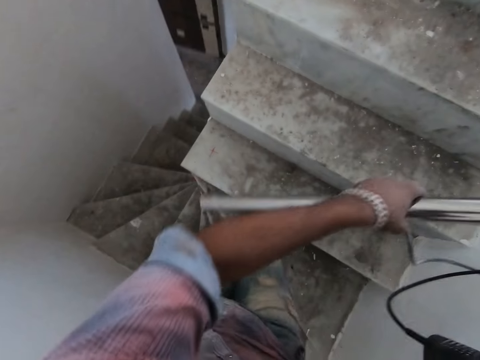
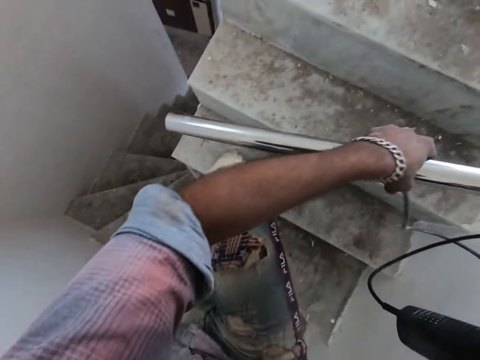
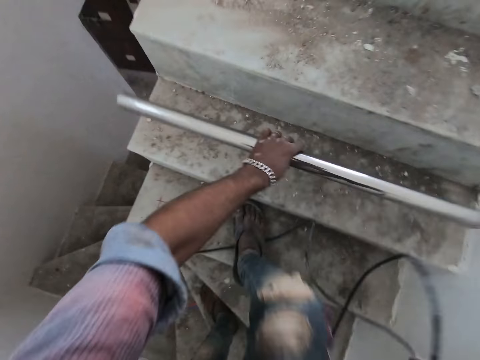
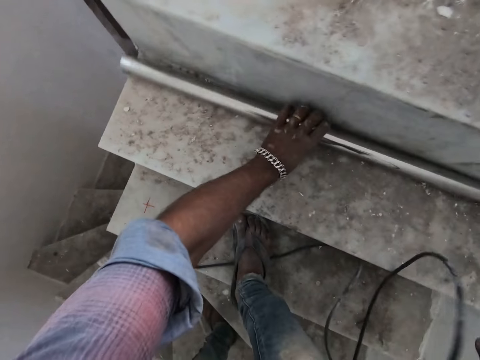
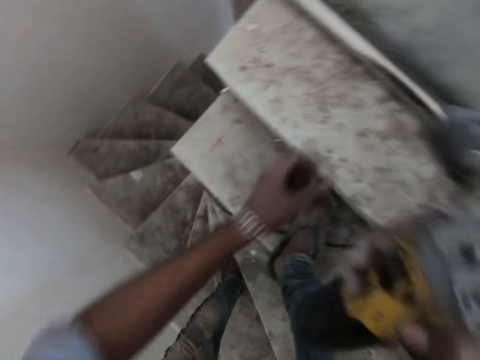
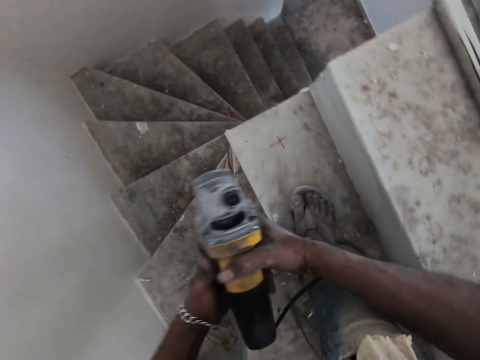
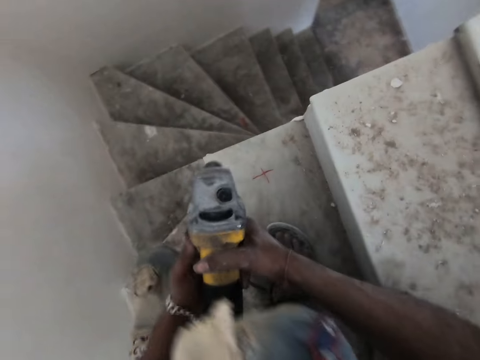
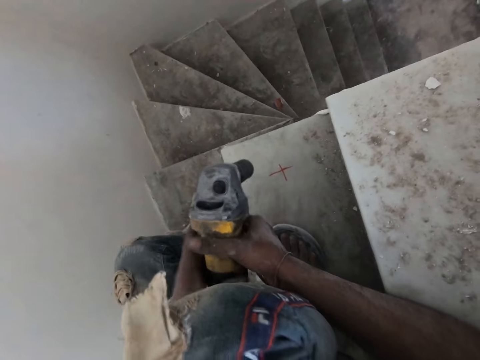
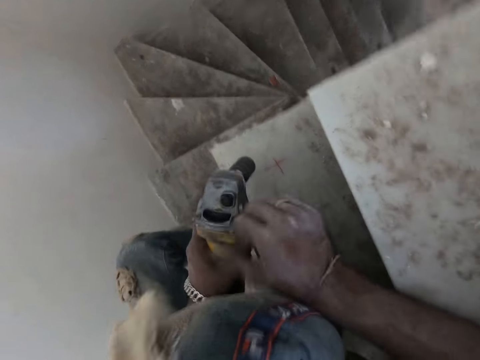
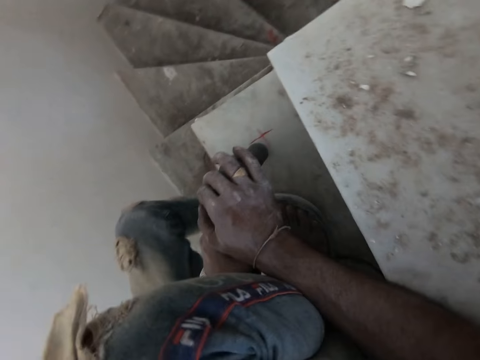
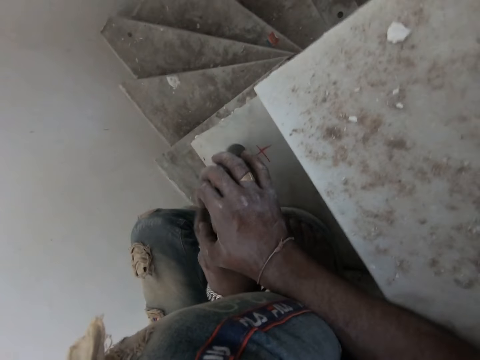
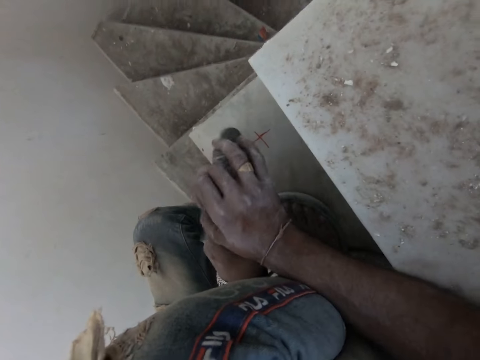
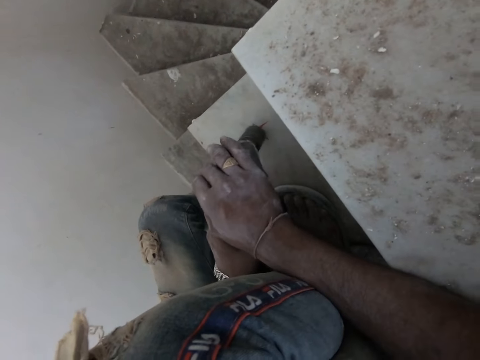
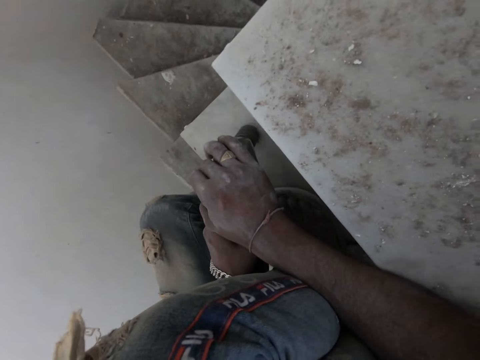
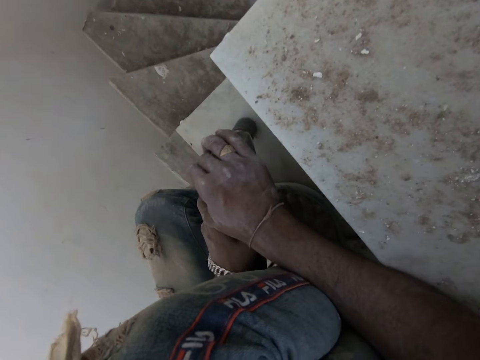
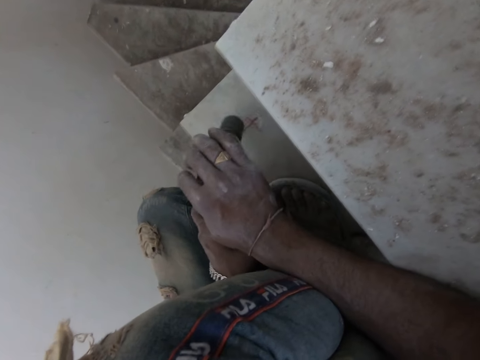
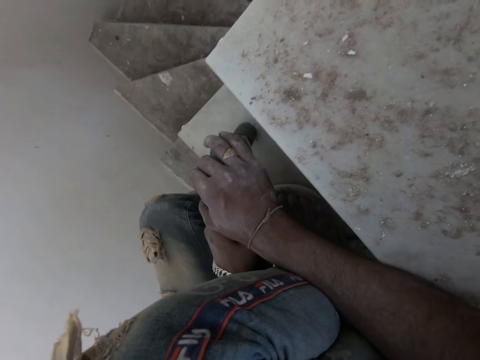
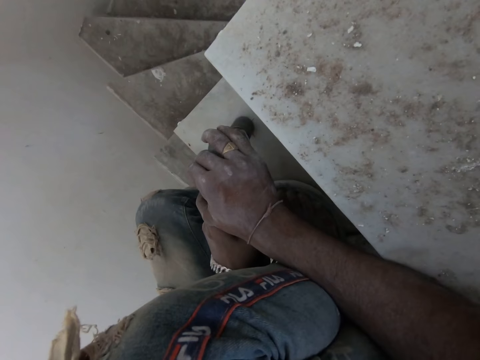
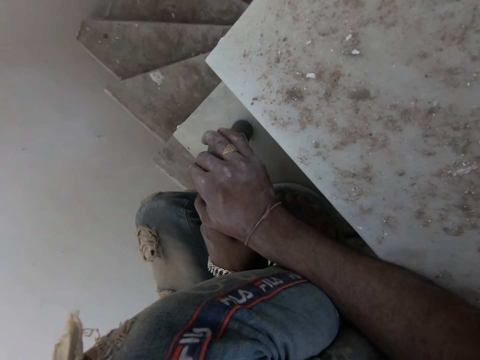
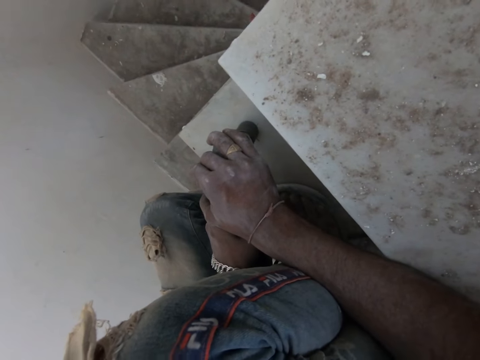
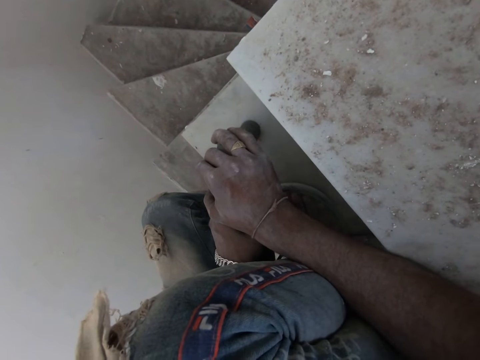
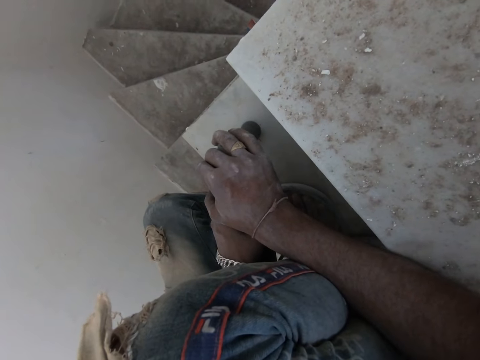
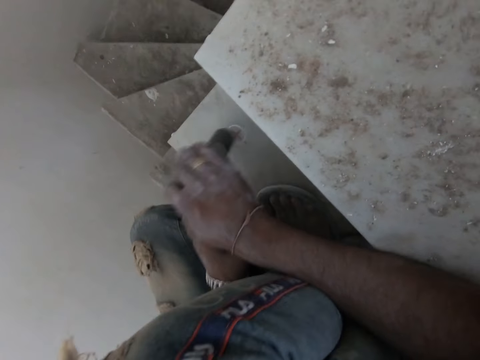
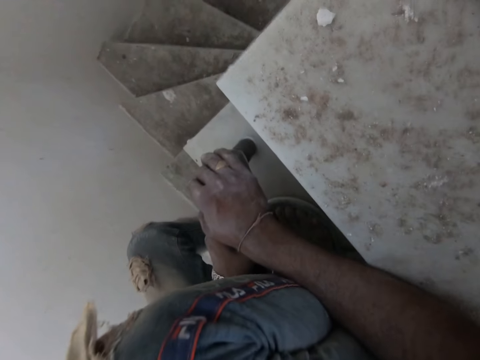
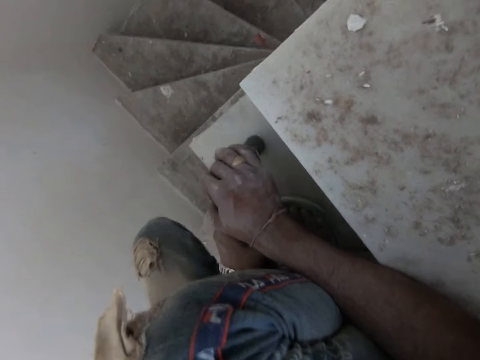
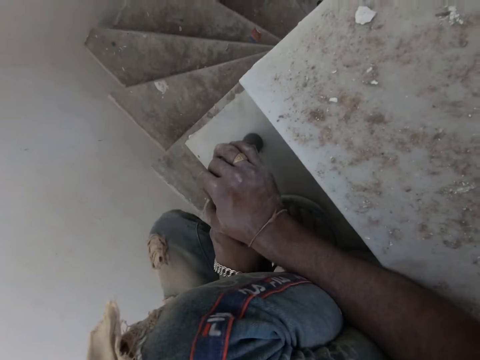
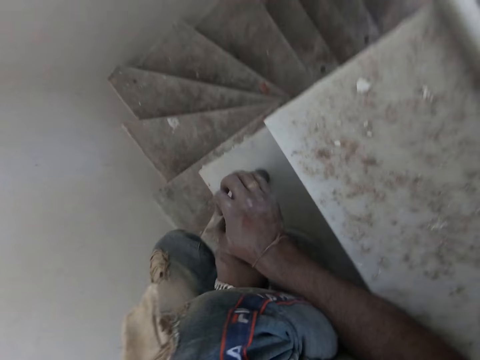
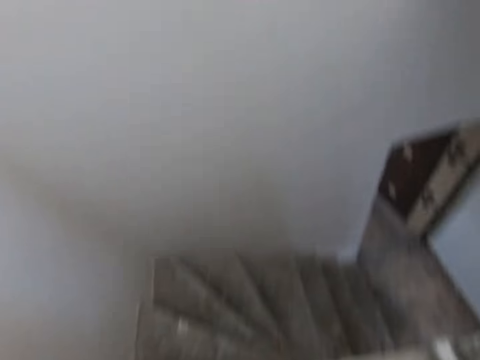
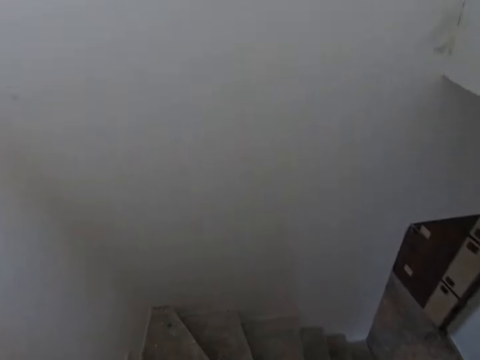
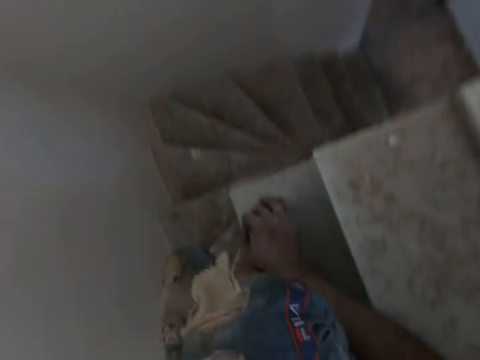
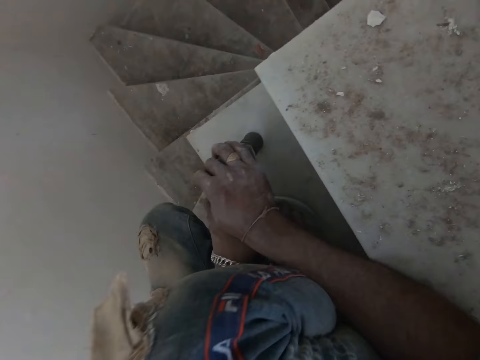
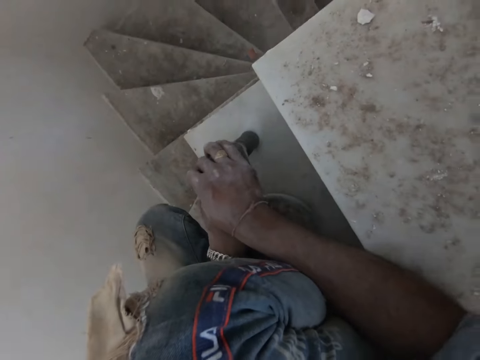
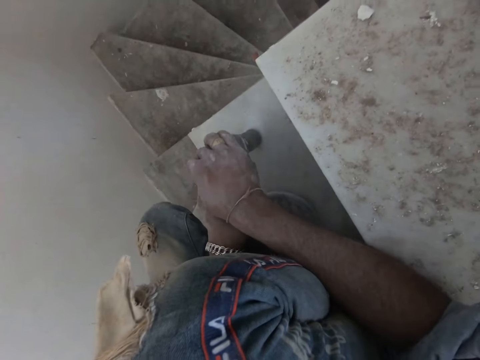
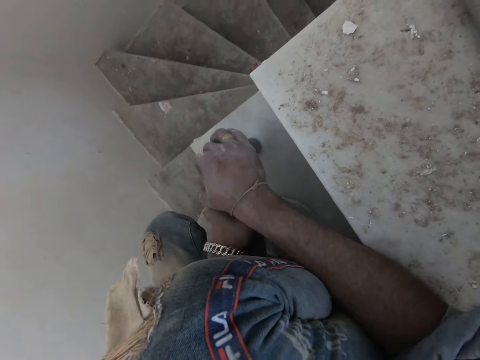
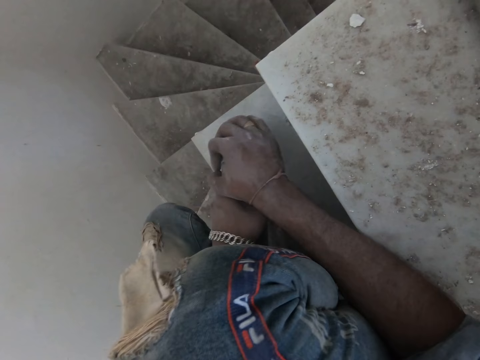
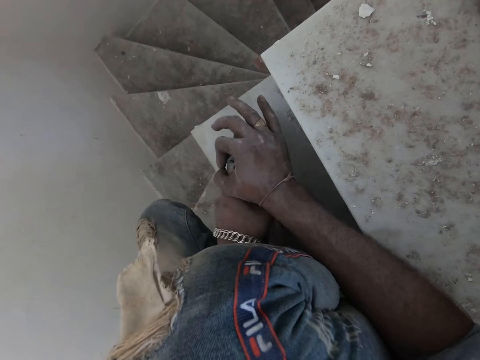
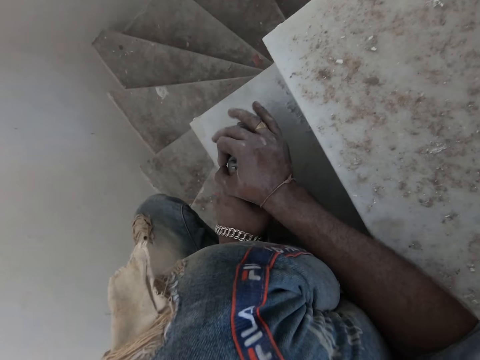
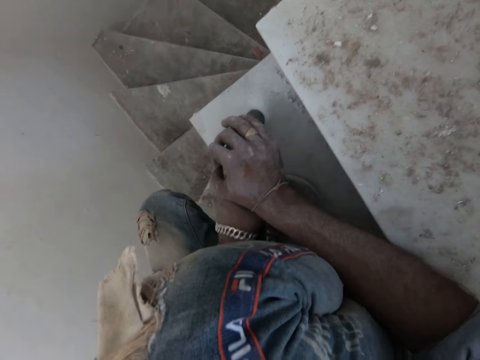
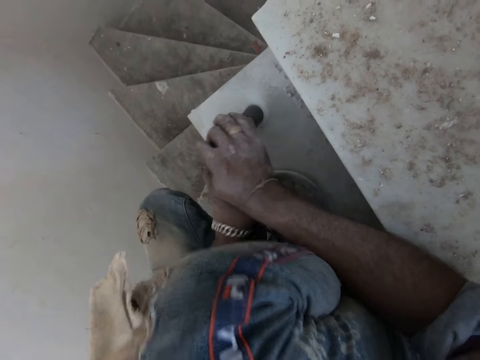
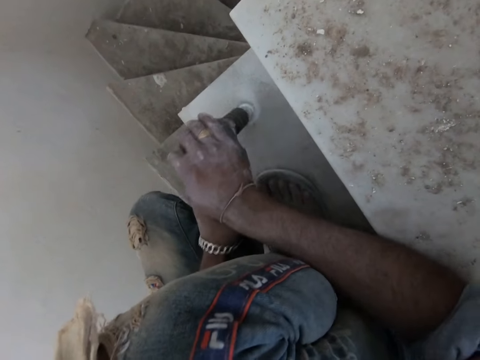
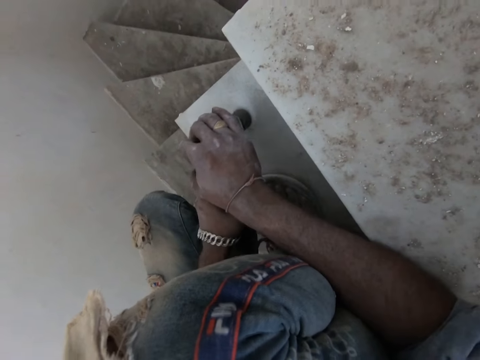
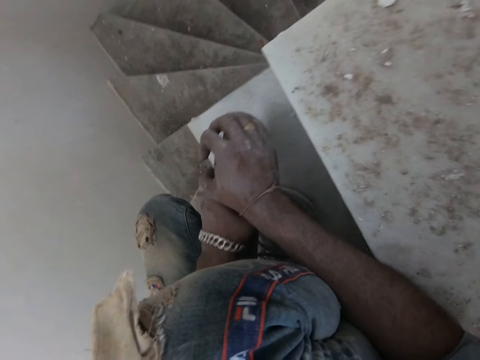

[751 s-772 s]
The camera wearer places his right leg on a part of the wire of the rotary hammer drill in both hands on a stair. He drops the wire of the rotary hammer drill in both hands on the stair. He places the baluster in his left hand on a stair. He holds the rotary hammer drill in his right hand with both hands. He turns on the rotary hammer drill in his hands with his left hand. He drills a hole in a stair with the rotary hammer drill in both hands. He turns around. He drills a metal with the drill.

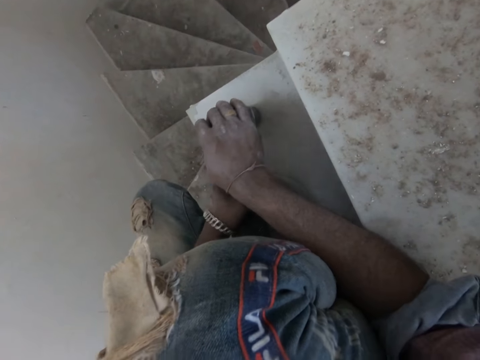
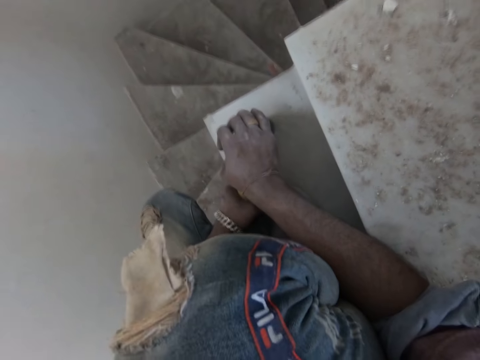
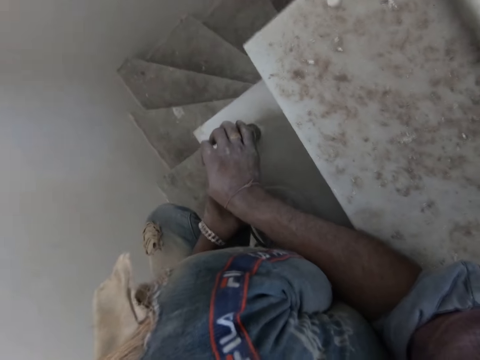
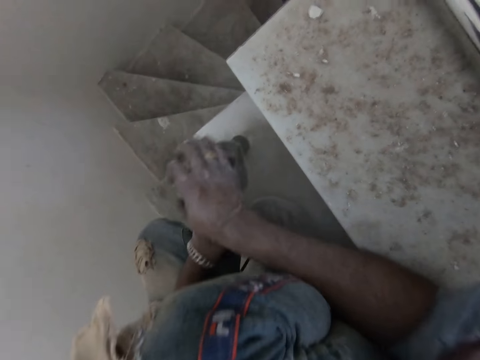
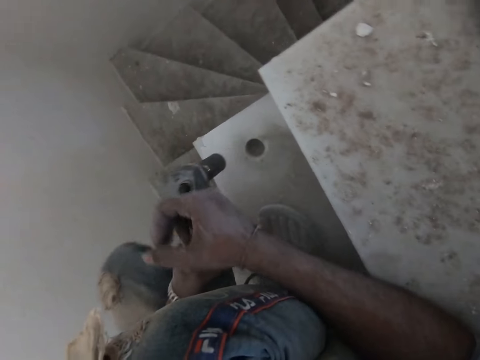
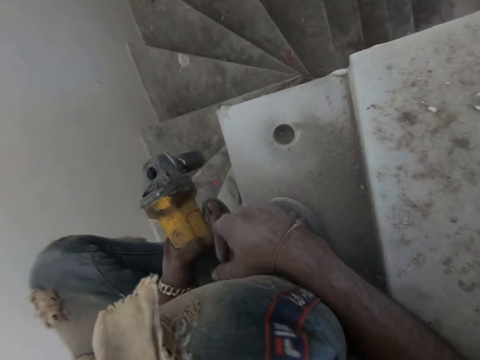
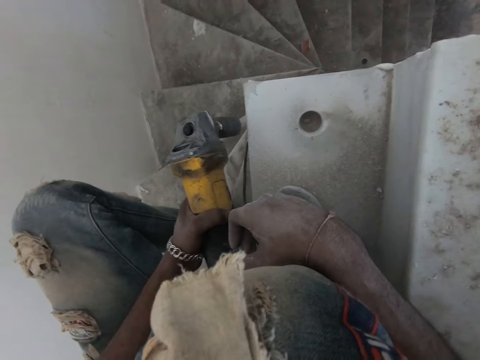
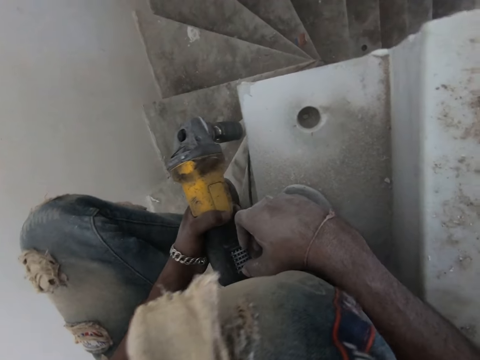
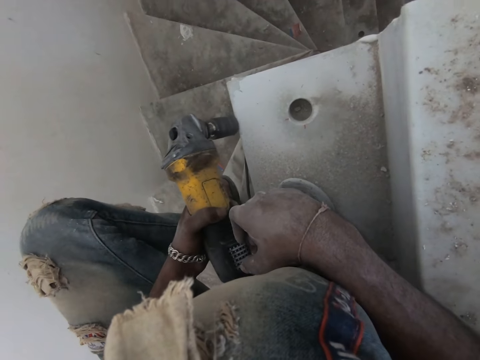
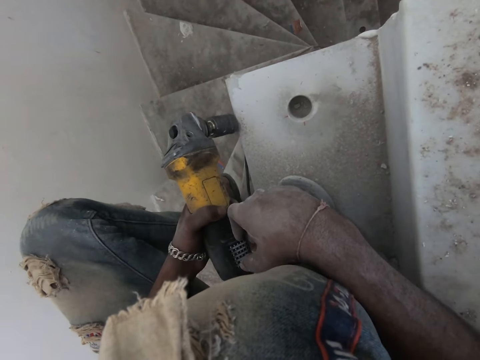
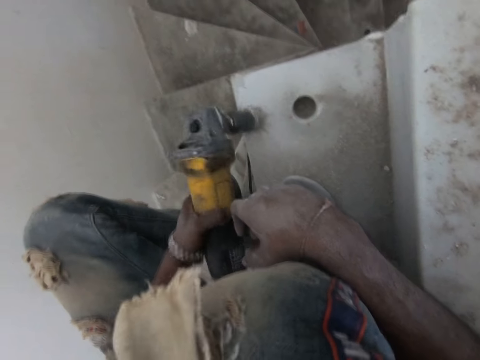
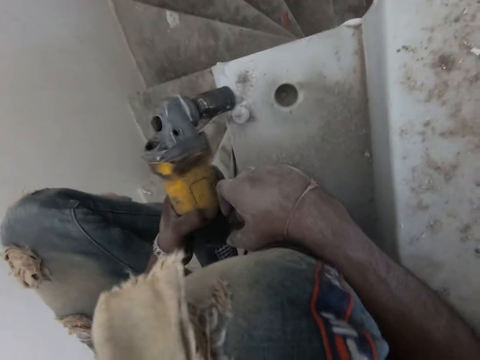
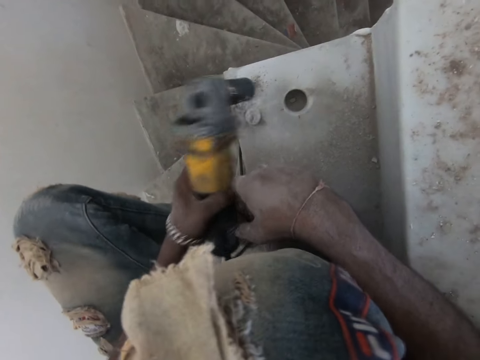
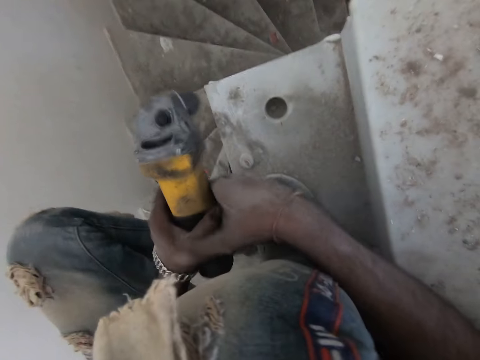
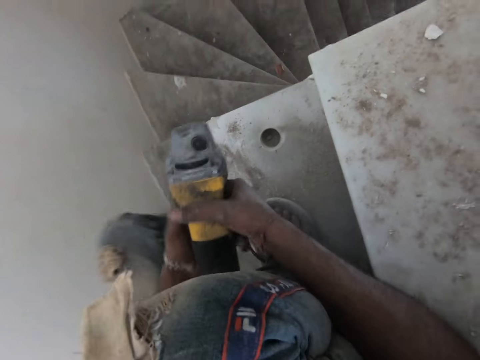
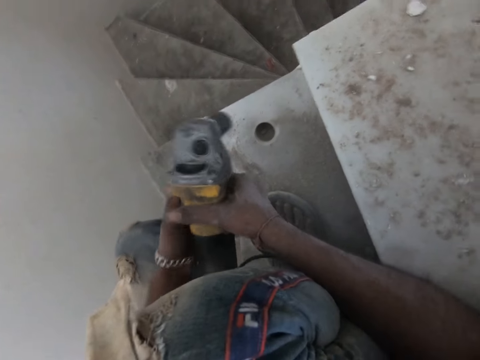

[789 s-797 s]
The camera wearer removes the rotary hammer drill from the stair with both hands. He holds the drill. He turns off the rotary hammer drill in his left hand. He hits the rotary hammer drill in his left hand on the stair. He holds the rotary hammer drill in his left hand with both hands. He turns on the rotary hammer drill in his hands with his left hand.
